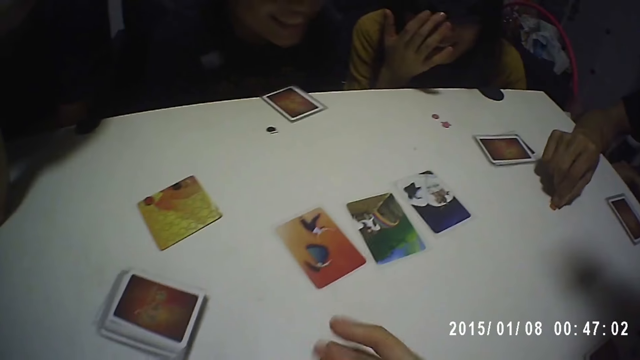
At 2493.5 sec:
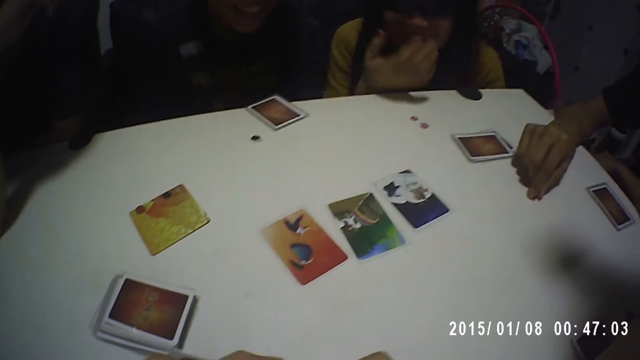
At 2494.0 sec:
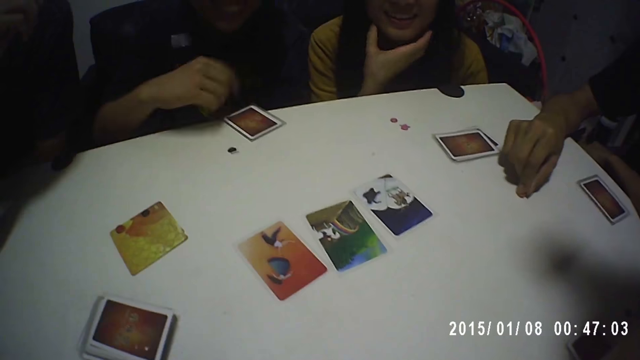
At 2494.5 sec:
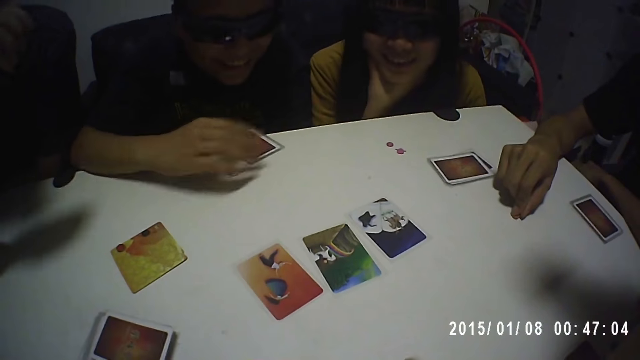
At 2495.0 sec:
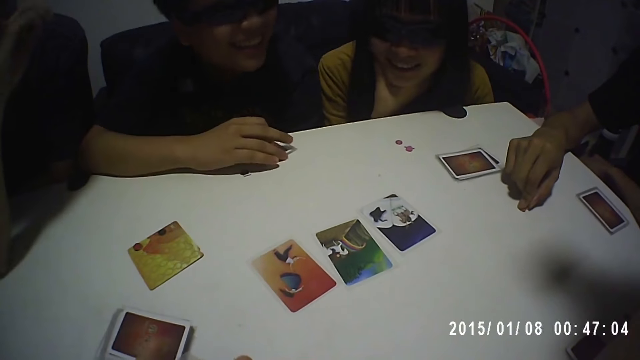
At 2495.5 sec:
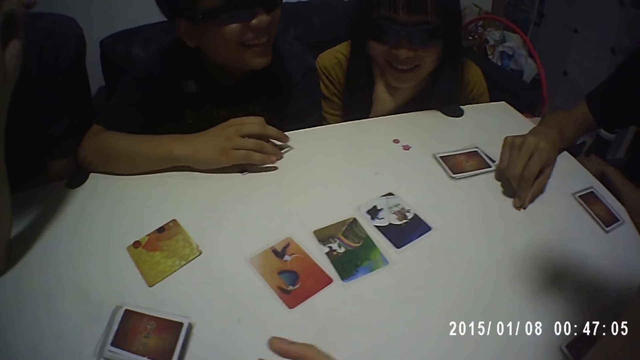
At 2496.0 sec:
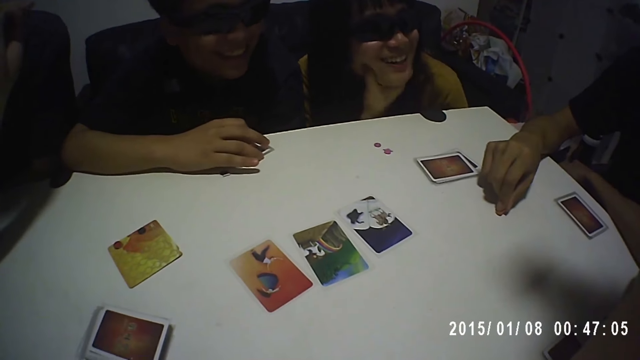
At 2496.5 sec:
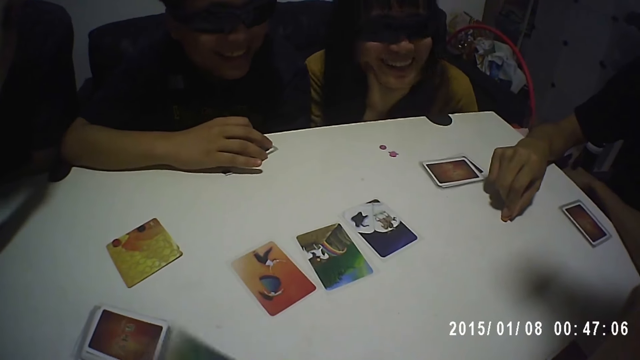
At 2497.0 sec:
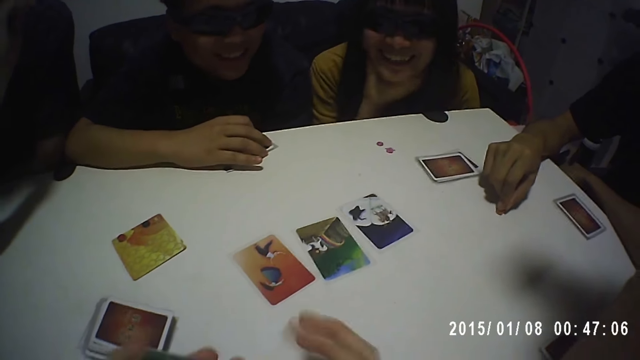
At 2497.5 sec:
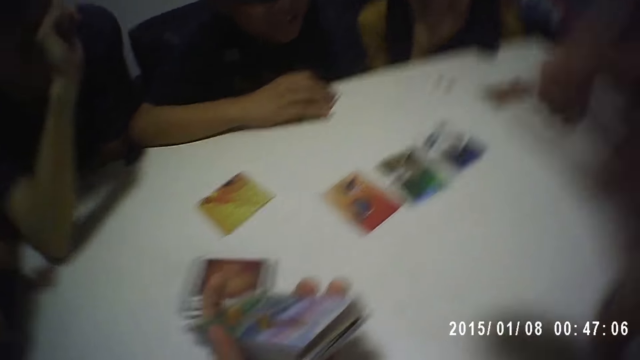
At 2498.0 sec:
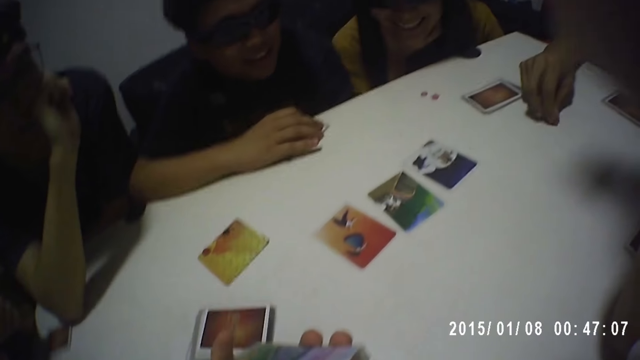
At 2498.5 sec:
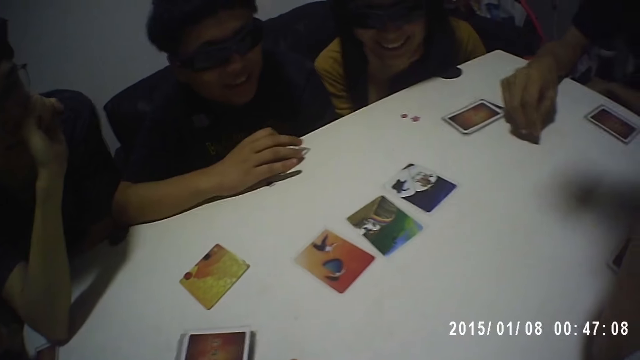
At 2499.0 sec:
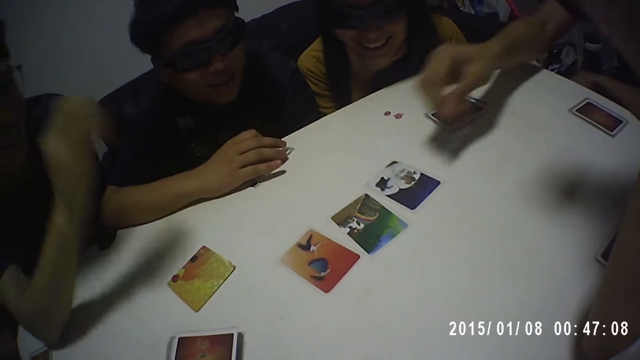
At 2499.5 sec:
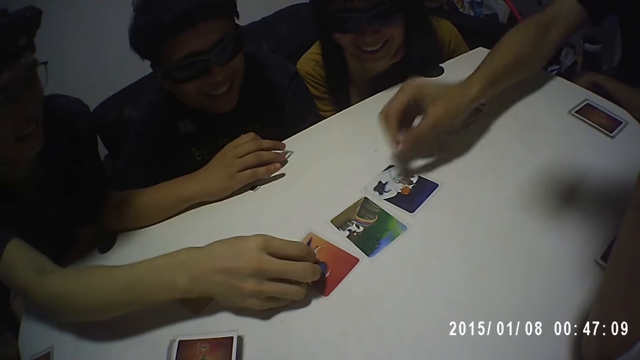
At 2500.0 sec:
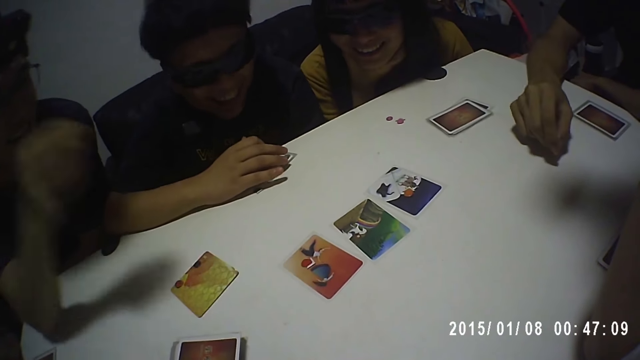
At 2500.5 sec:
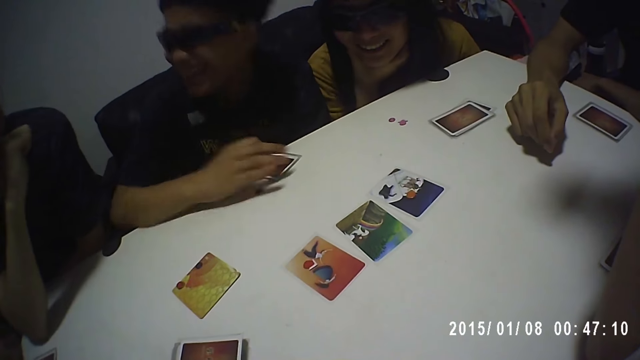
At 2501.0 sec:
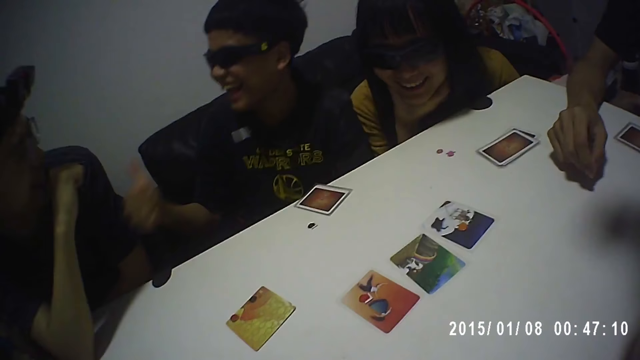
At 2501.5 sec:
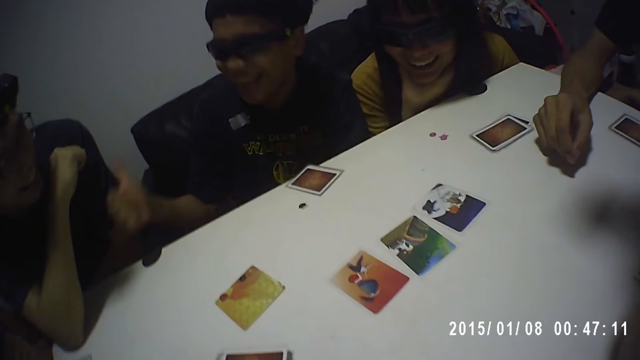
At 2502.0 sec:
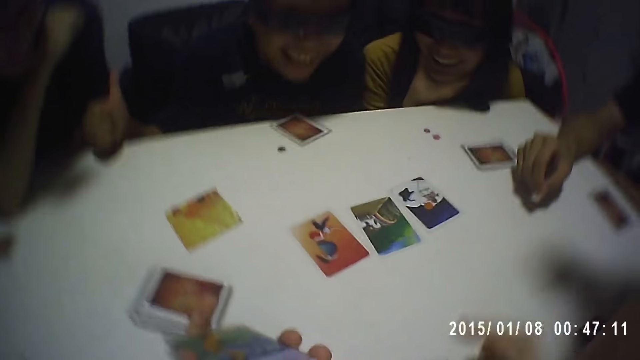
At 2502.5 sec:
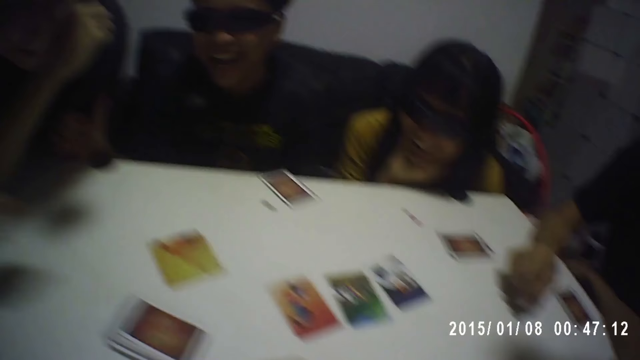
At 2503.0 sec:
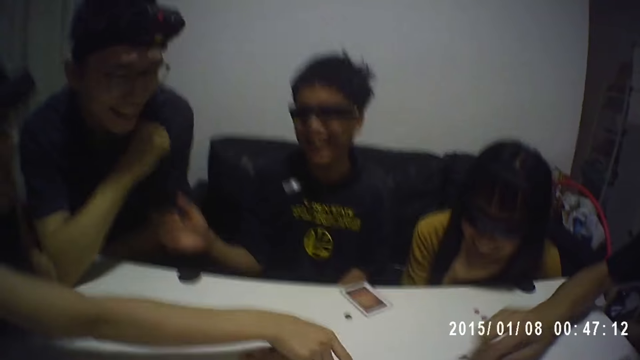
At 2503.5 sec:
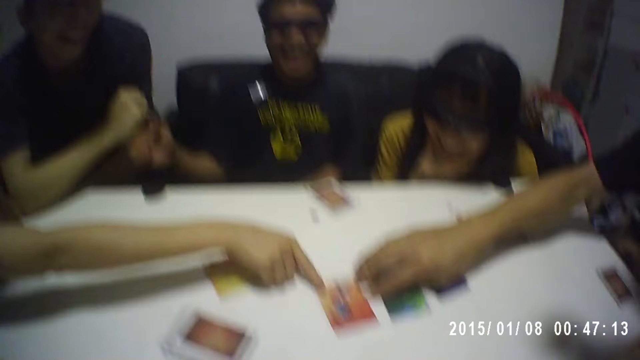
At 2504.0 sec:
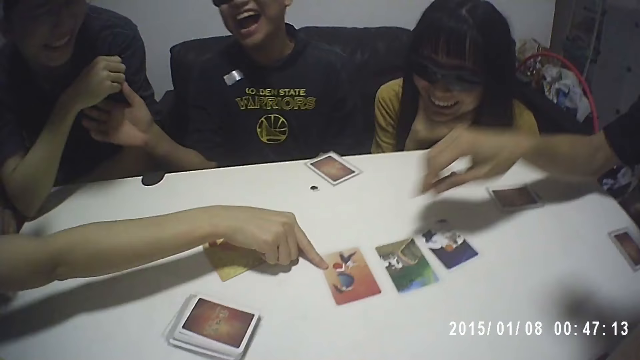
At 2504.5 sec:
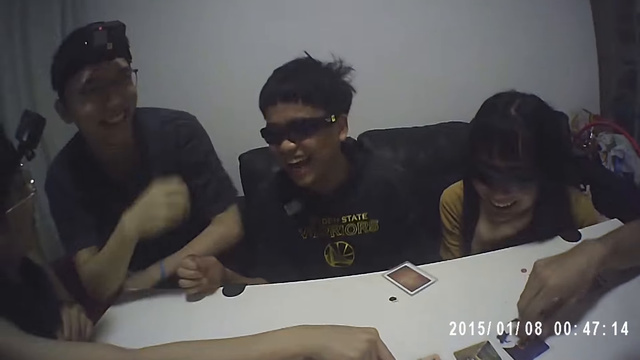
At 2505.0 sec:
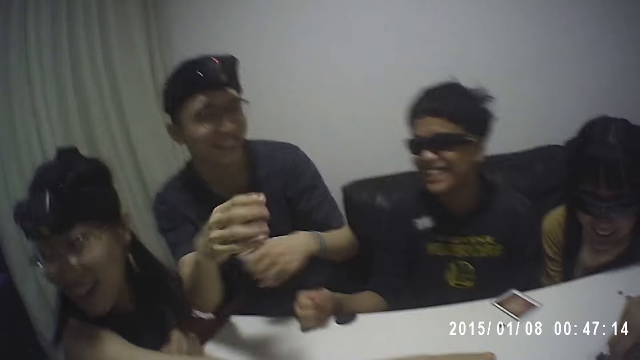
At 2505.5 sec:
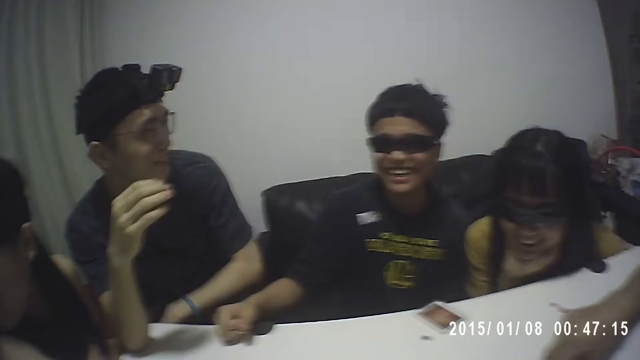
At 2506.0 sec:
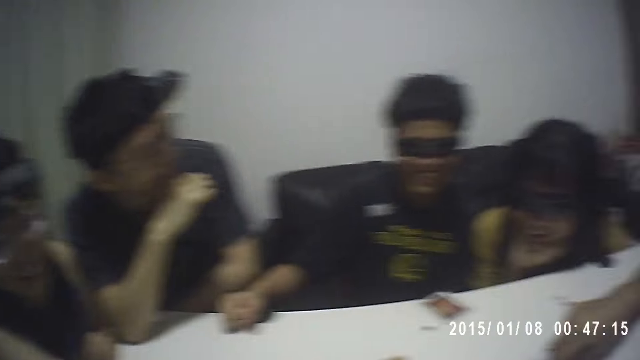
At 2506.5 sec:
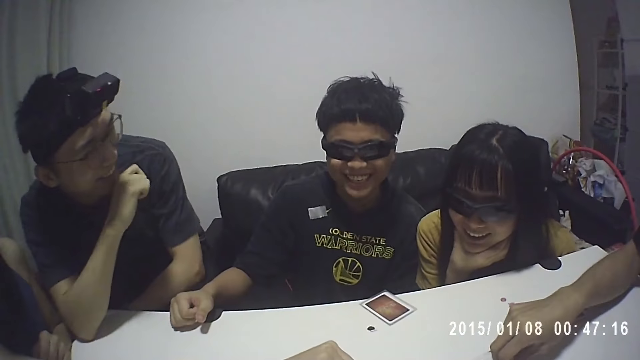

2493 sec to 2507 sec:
A man holds his cards on the table. The camera wearer shuffles cards in his hands. He shifts the cards to his left hand and adjusts the camera on his head. Another man drops a sticker on a card on the table. A third man drops a sticker on a card on the table. The camera wearer plays a card game with a man, a woman, another woman, a man, a woman, a man and a man. The first man laughs at the third man. A lady holds a card on the table. The second man holds a card on the table.

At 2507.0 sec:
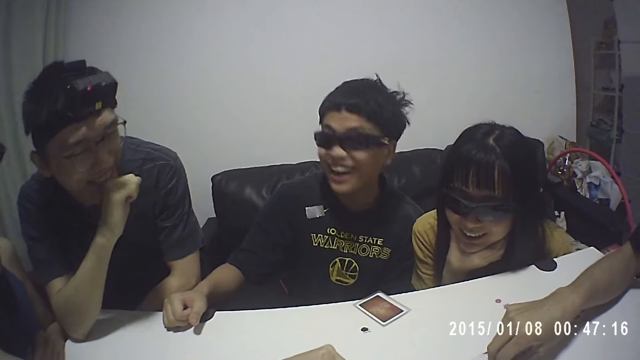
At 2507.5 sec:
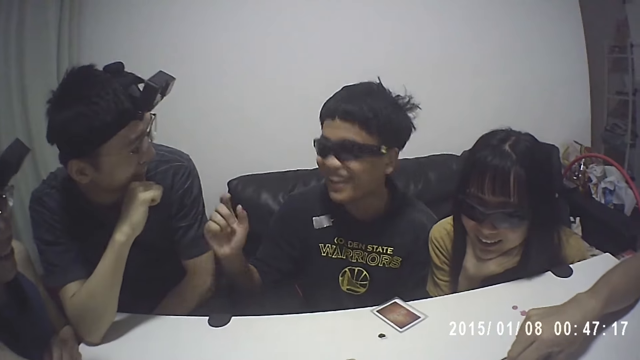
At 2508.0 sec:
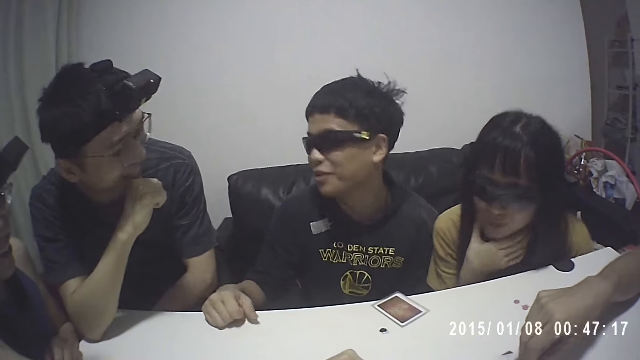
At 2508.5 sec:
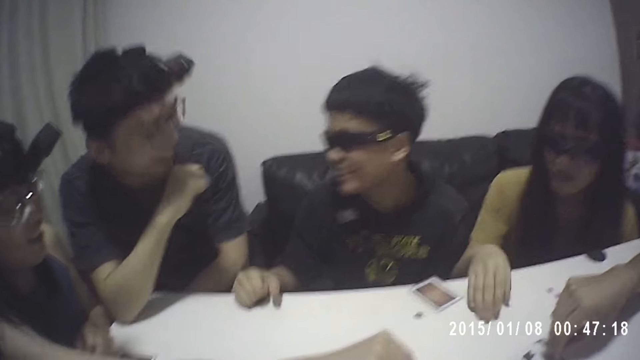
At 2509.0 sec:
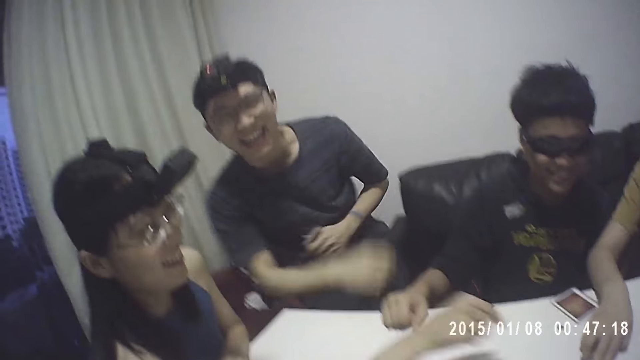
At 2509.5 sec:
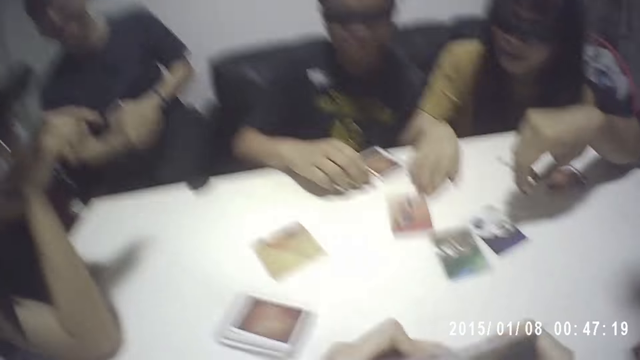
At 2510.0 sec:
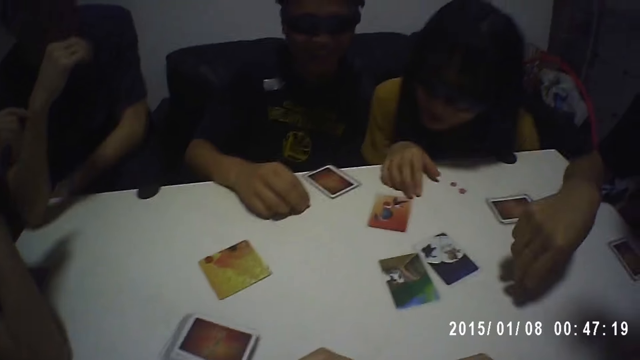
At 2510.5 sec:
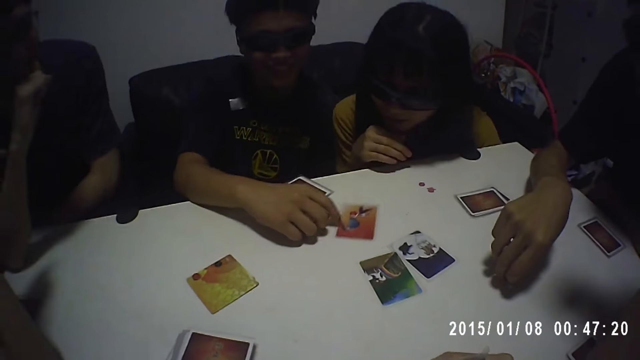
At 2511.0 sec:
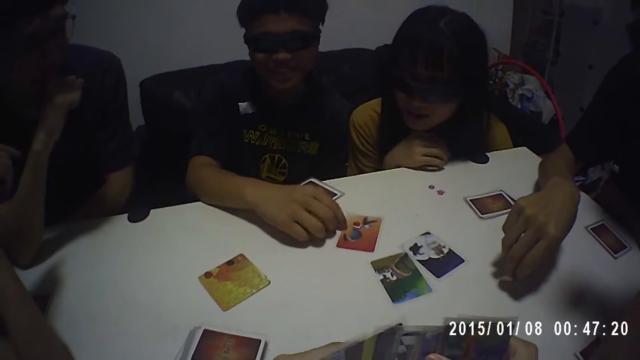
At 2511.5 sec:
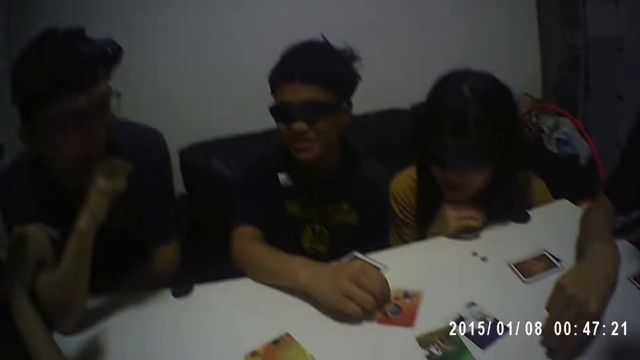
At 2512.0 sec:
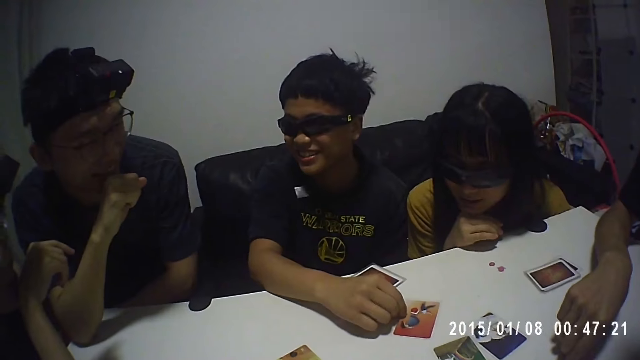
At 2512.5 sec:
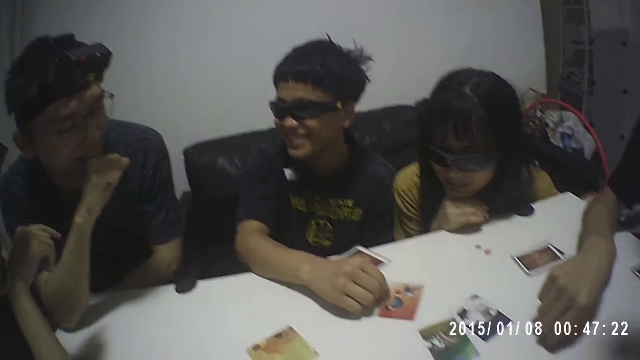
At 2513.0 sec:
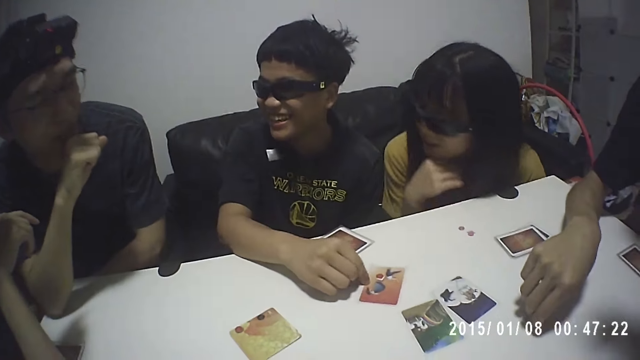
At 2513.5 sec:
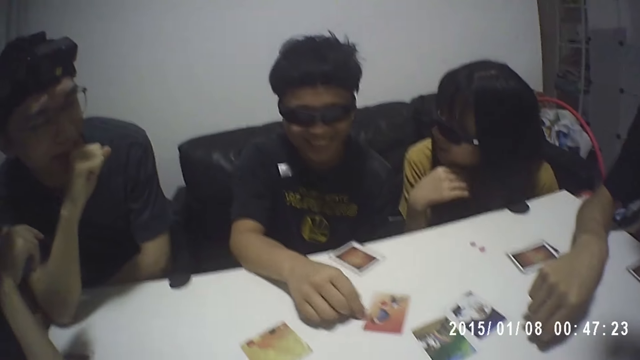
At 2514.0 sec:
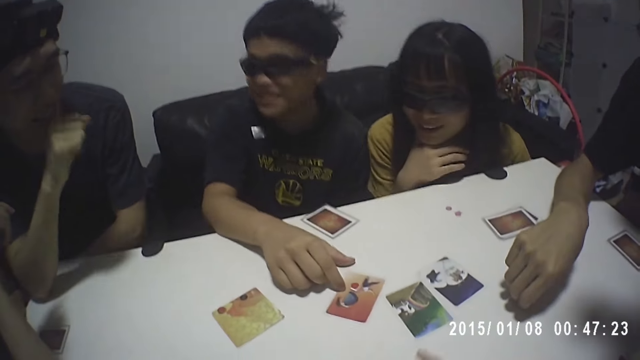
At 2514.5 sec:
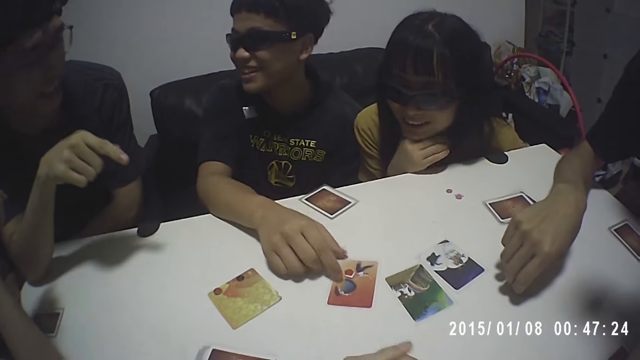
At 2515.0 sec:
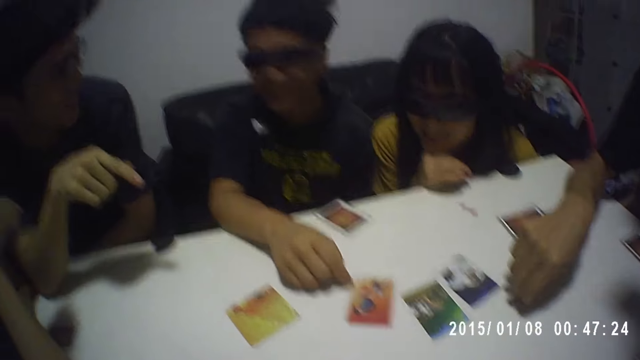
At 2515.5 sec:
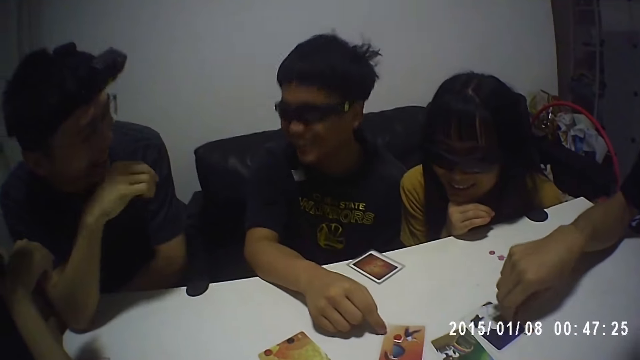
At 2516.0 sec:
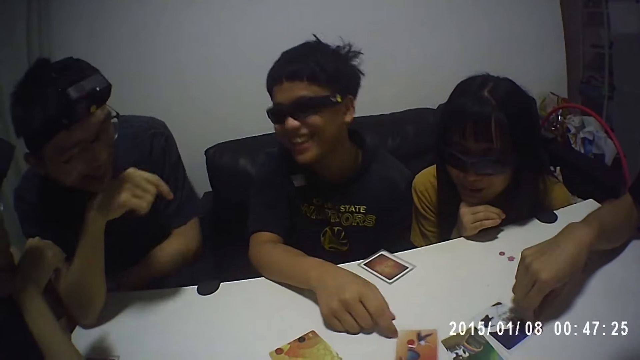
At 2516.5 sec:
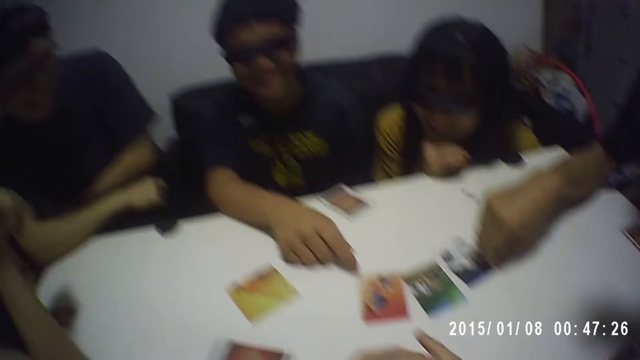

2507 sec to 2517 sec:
A lady holds a card on the table and pulls the card on the table. A man pushes the card back on the table. Another man finger presses the table. The first man finger presses the card on the table and pushes the card on the table. A third man points at the cards on the table. The second man drops a sticker on the card on the table.
